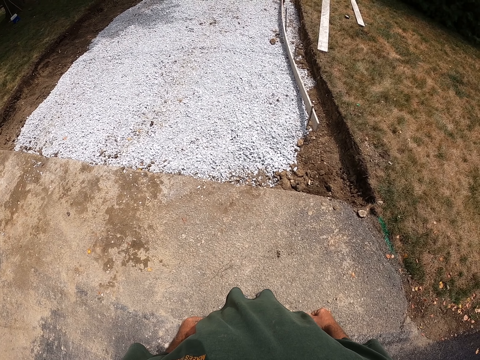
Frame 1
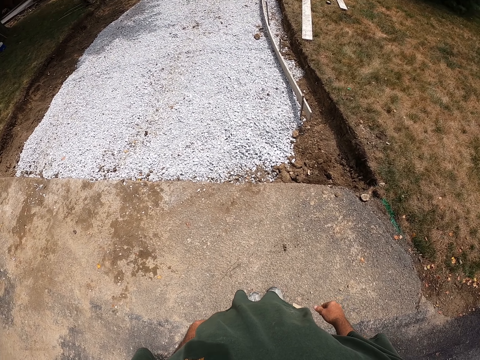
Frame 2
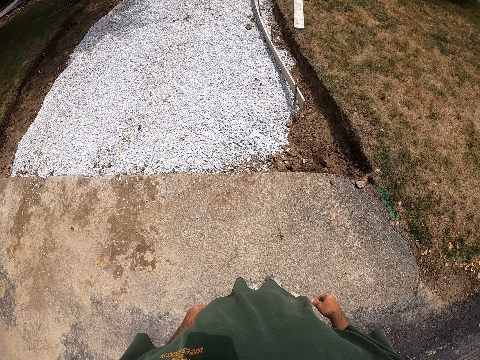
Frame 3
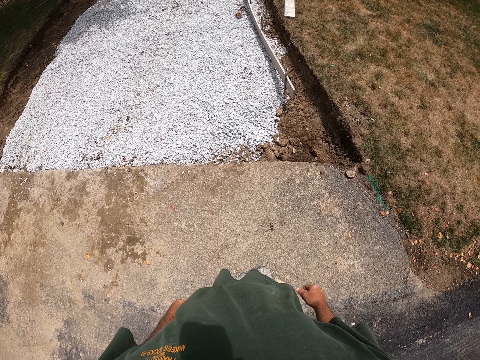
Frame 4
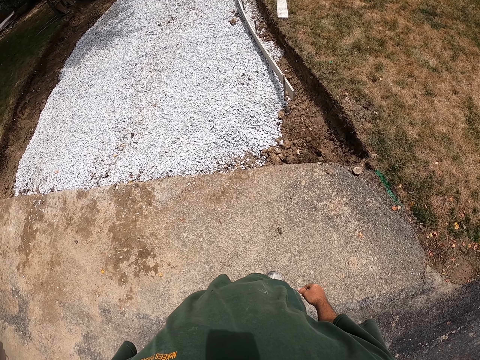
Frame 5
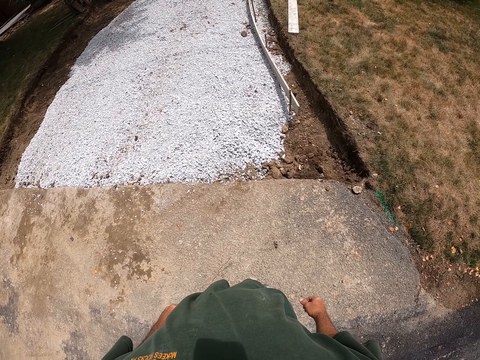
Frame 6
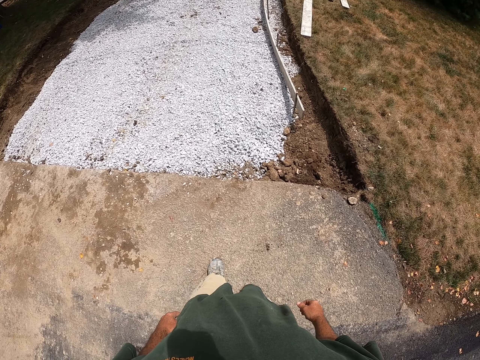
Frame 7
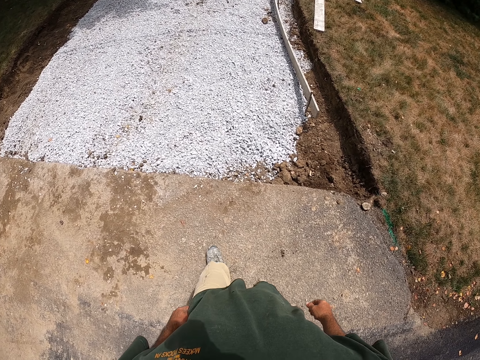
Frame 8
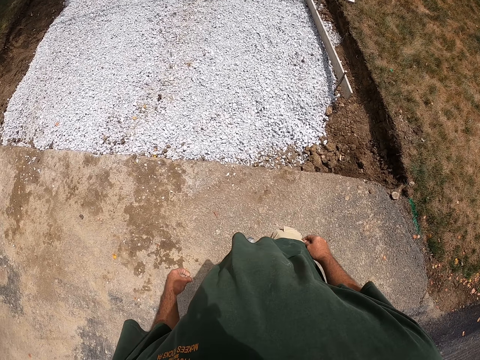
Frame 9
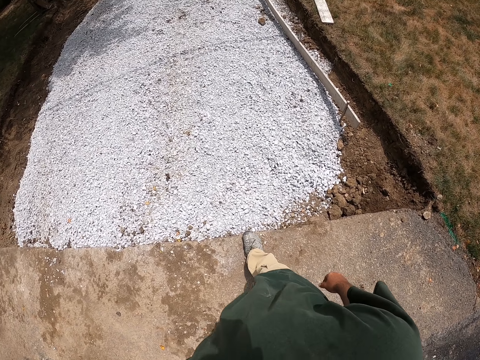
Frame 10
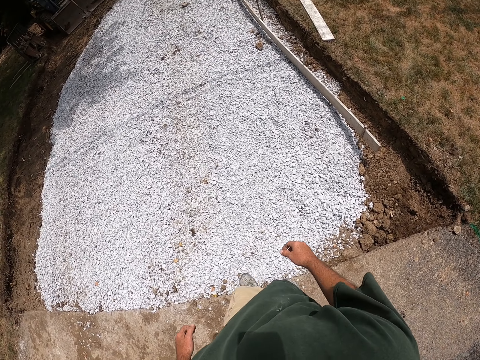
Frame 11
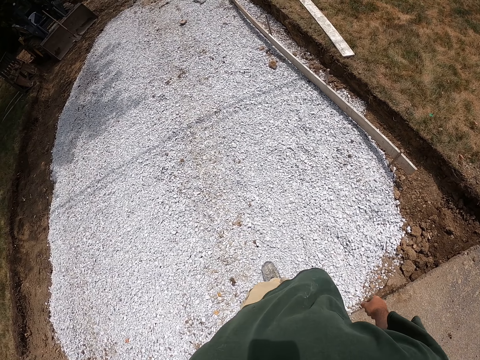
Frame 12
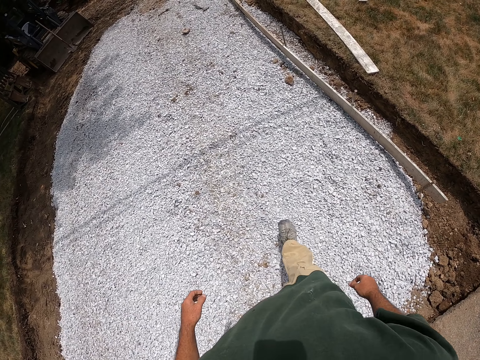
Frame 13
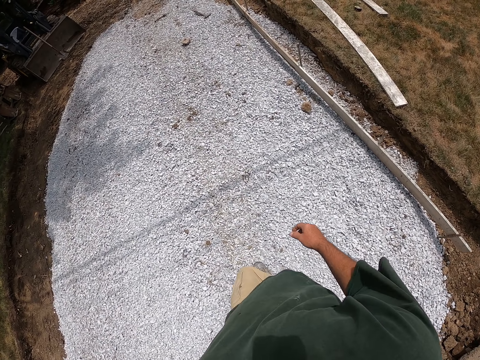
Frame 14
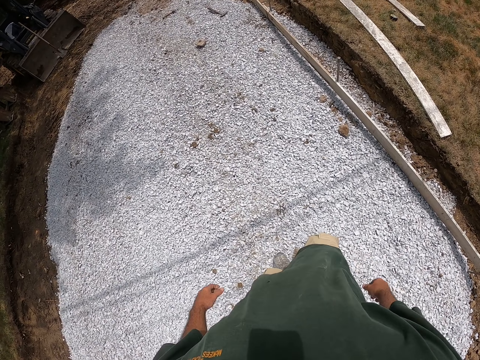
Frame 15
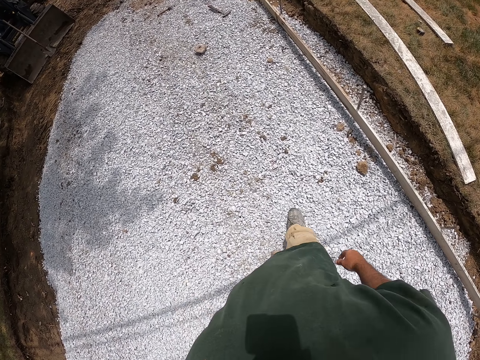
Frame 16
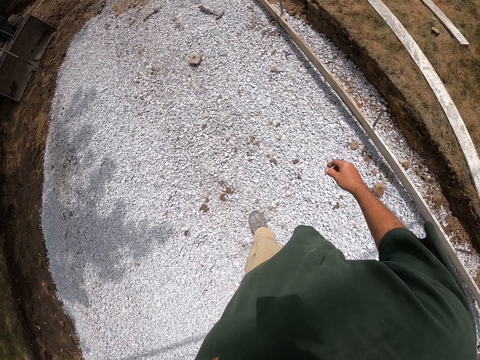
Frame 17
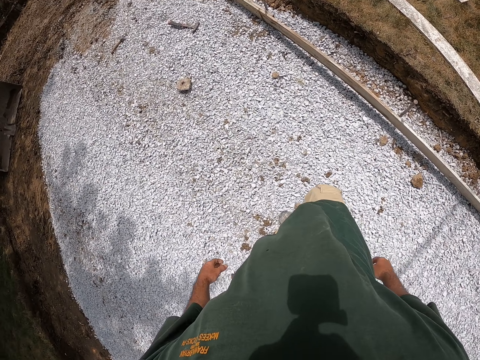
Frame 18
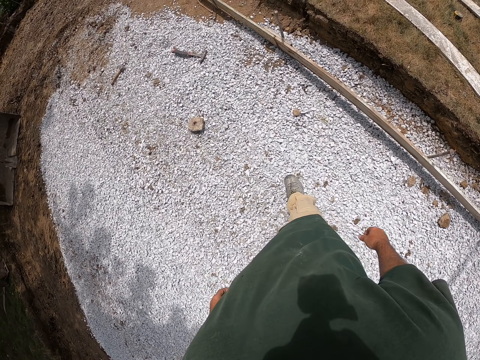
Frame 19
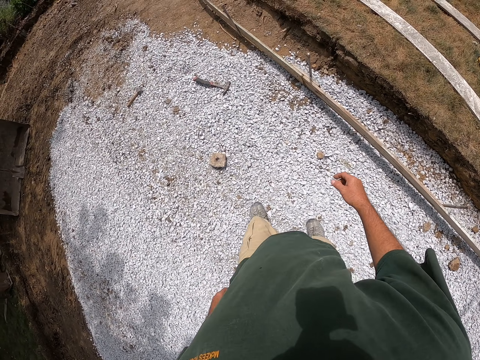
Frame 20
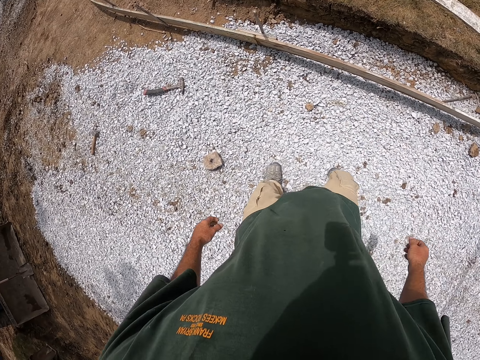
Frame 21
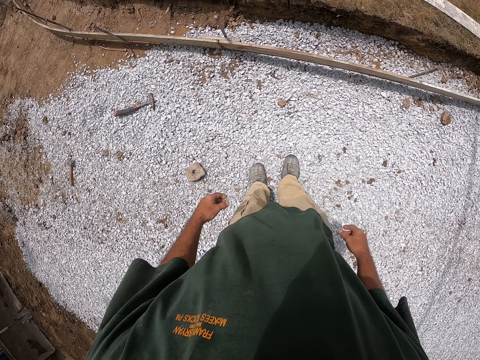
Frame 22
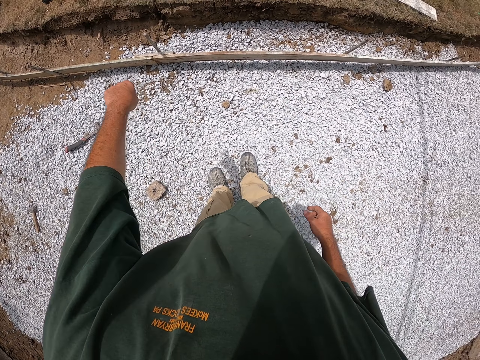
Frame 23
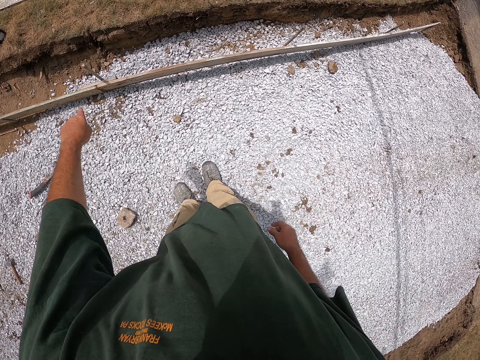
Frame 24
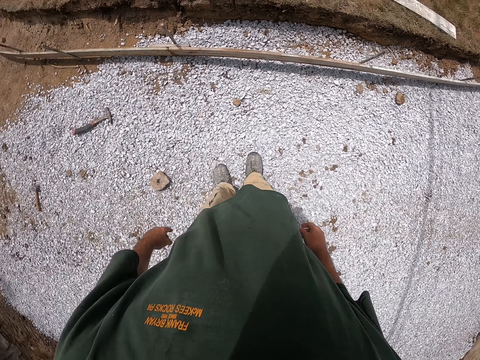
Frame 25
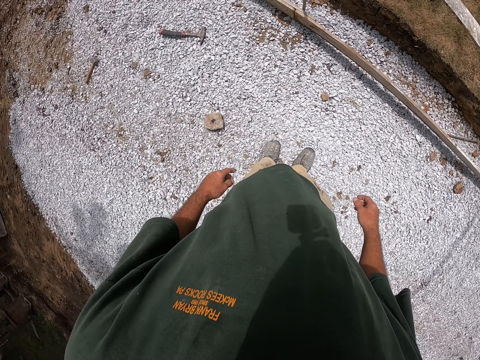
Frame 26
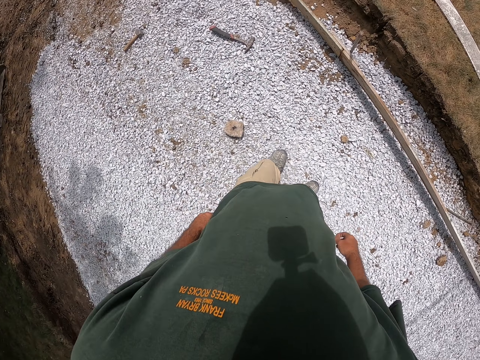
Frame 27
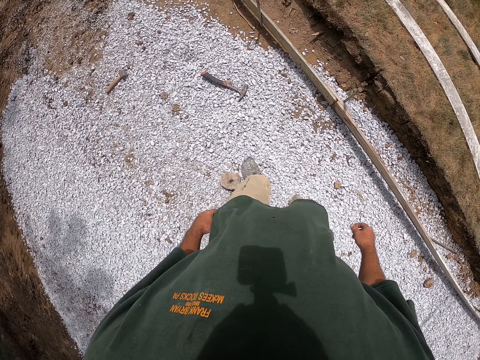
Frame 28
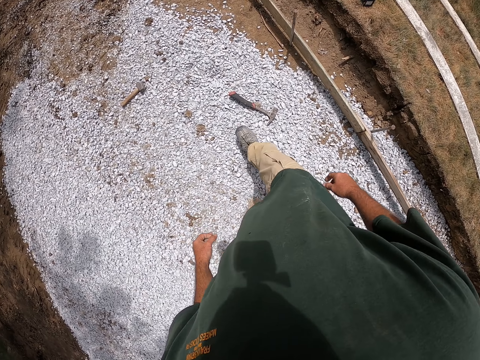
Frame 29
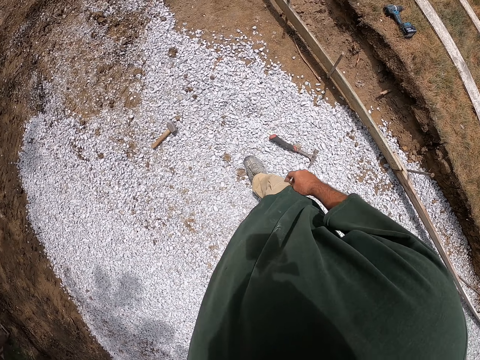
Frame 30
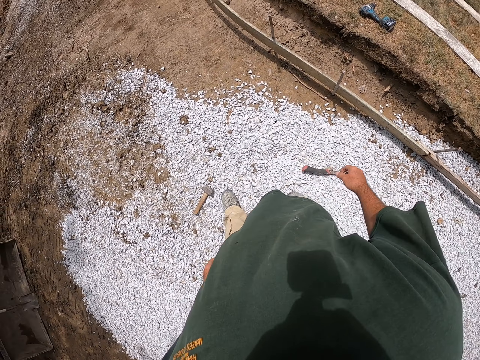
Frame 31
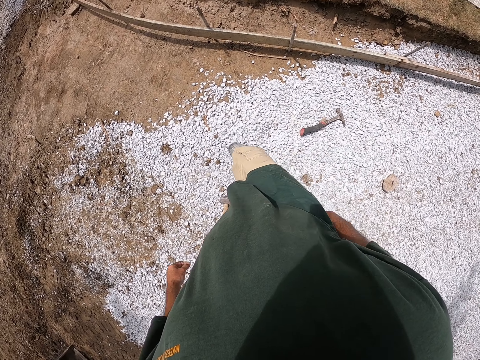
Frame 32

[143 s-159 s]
The camera wearer walks around the compound. They point at the wood. They look around the compound. They walk around the compound.

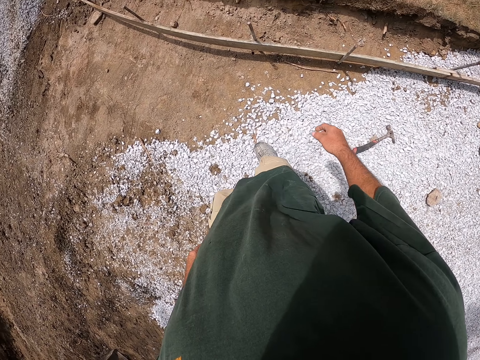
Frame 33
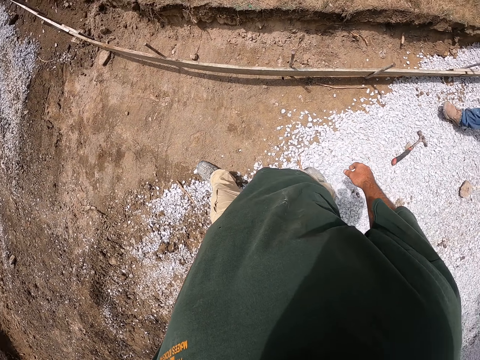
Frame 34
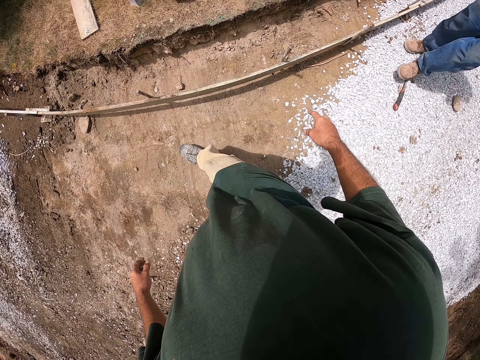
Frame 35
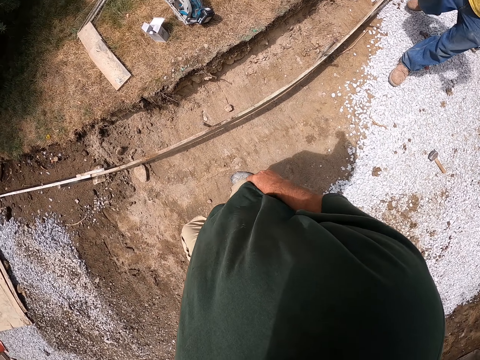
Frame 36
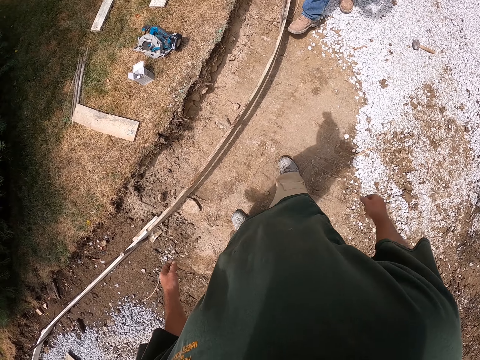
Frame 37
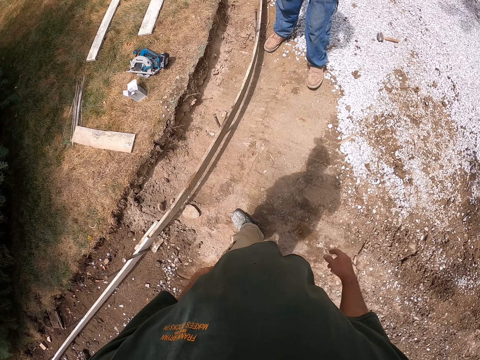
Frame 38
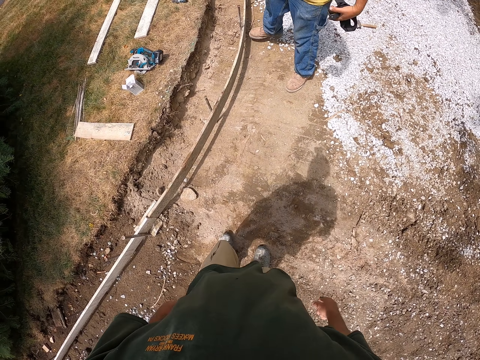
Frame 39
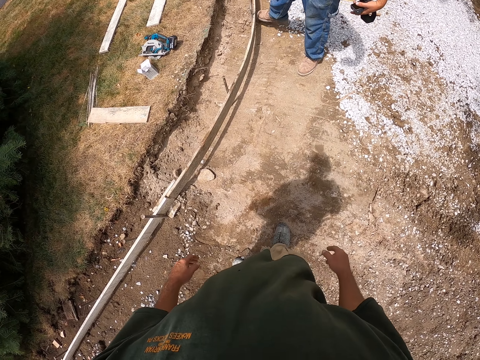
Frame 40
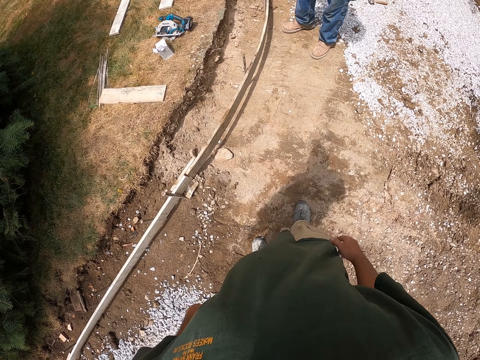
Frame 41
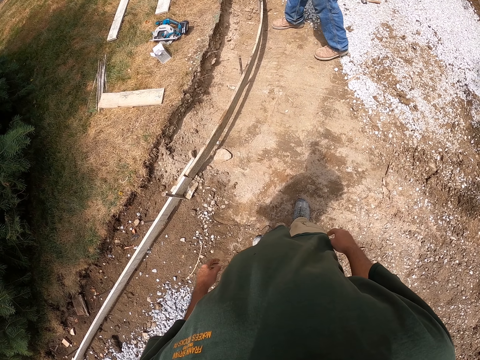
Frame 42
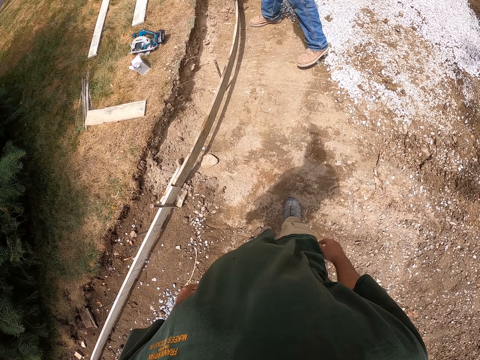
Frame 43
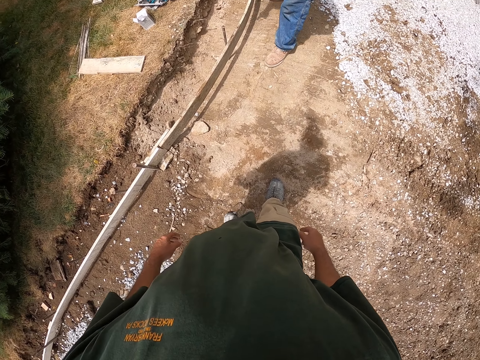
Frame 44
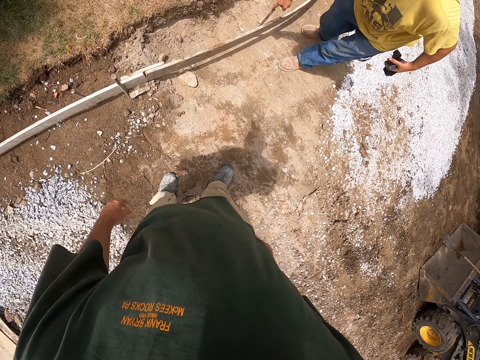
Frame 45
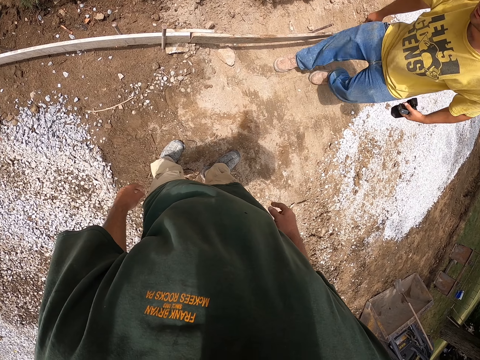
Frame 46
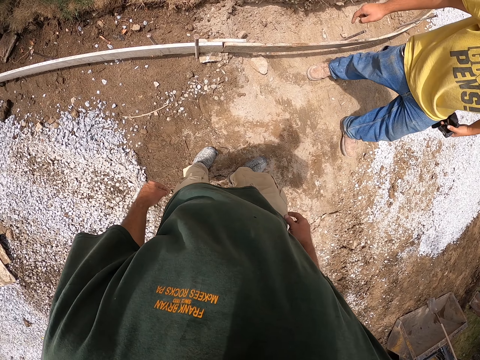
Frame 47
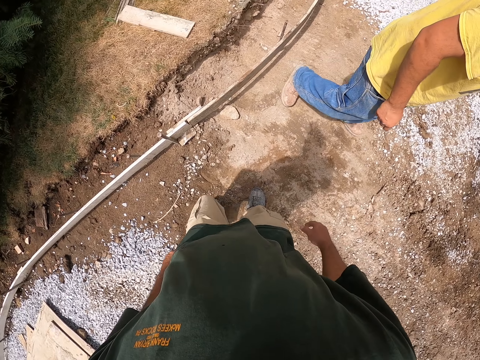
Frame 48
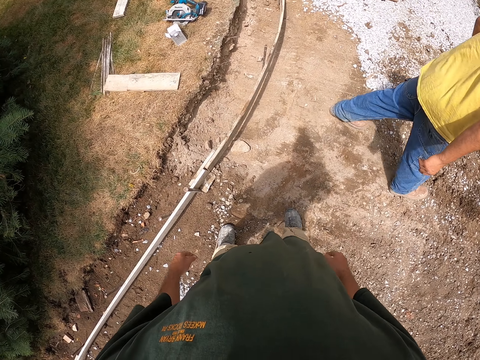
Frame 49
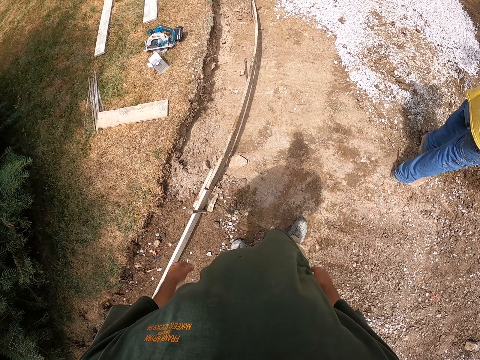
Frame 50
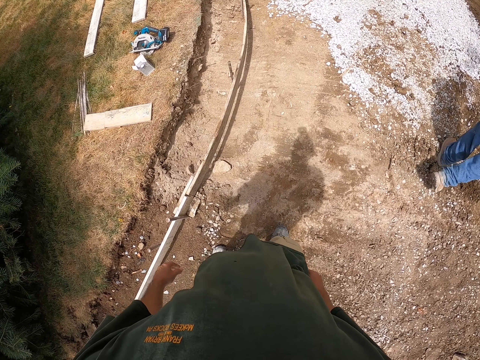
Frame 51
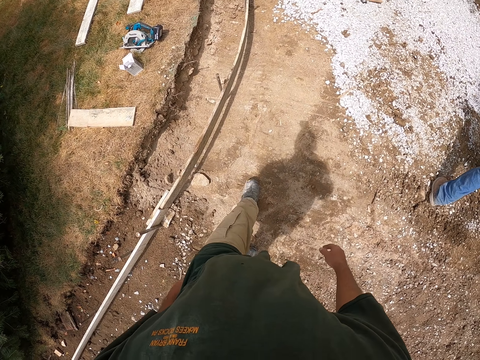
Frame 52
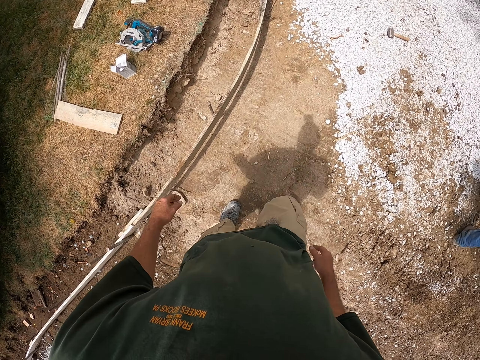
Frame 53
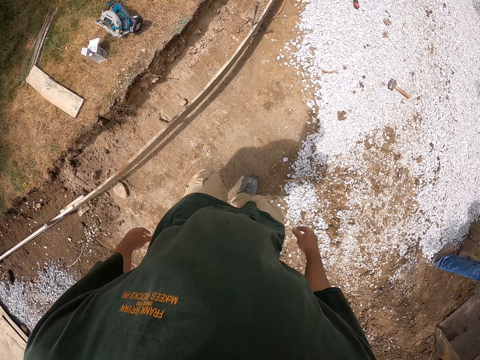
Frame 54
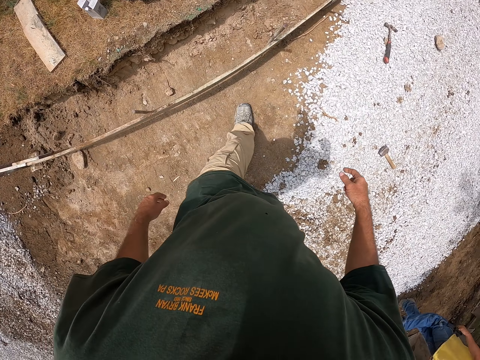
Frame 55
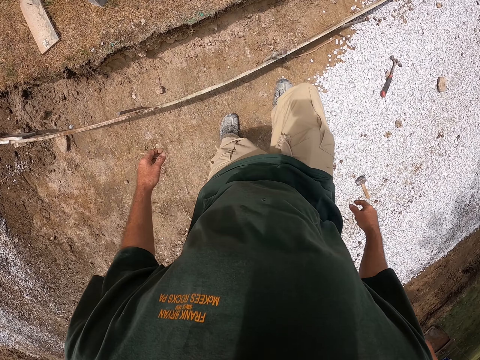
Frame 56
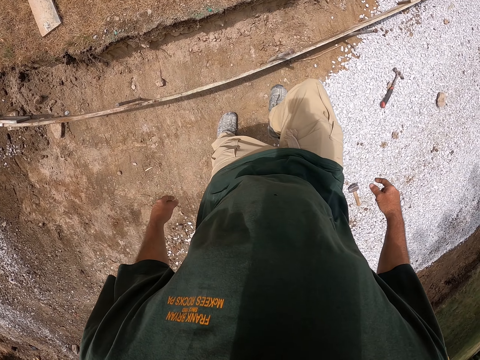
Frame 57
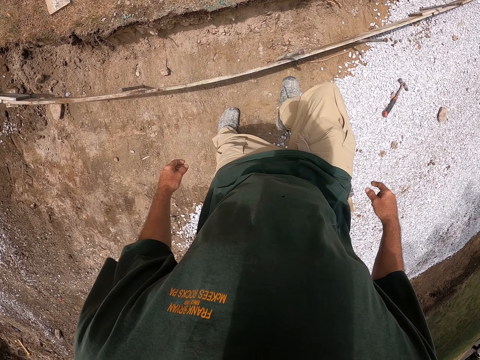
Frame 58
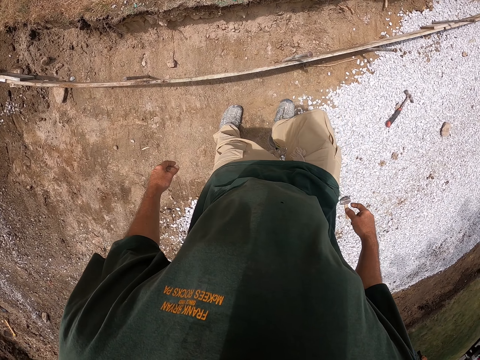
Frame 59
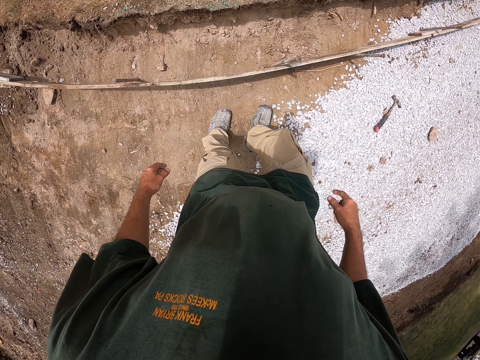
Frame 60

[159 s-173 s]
A man walks around the compound. The man steps at the wood. The camera wearer converses with the man. The man touches the wood. The camera wearer walks around the compound. The man walks around the compound. The camera wearer adjusts the iron rod with the right leg and knocks the wood.
